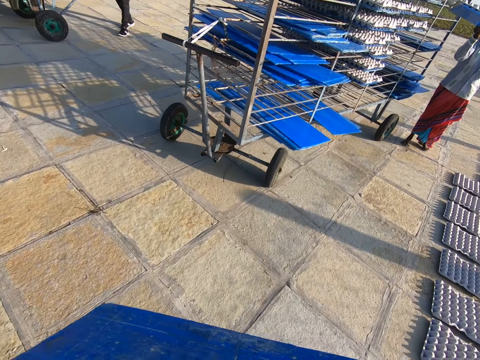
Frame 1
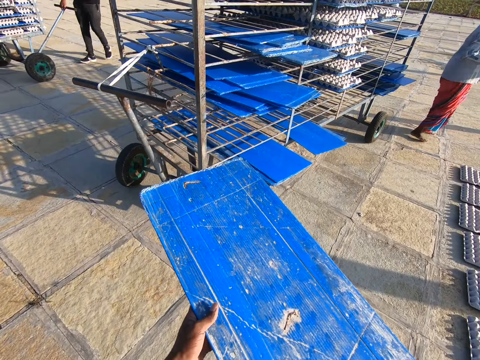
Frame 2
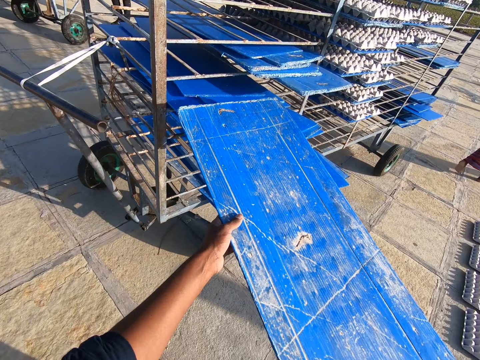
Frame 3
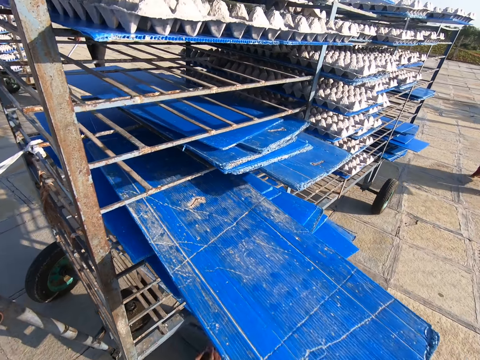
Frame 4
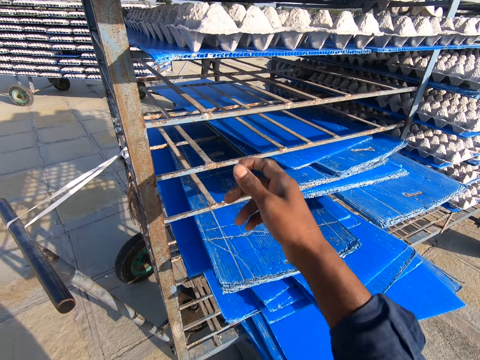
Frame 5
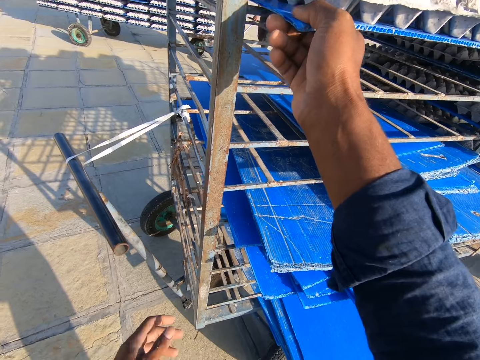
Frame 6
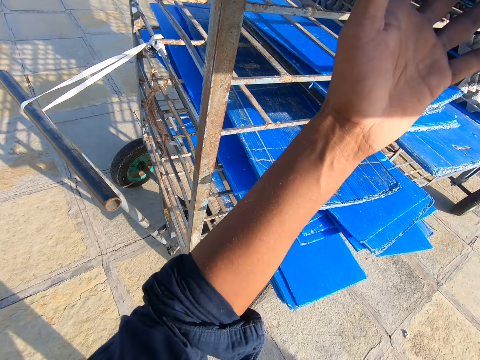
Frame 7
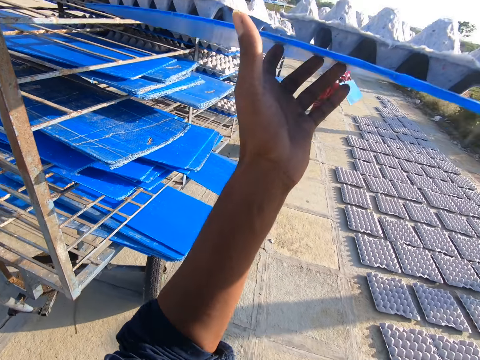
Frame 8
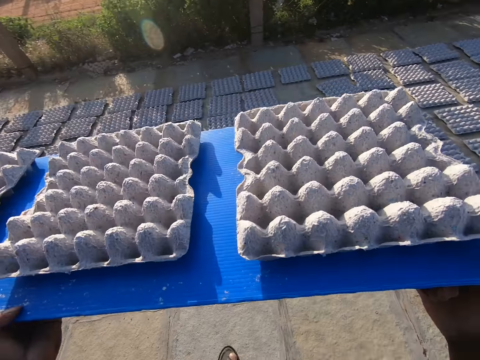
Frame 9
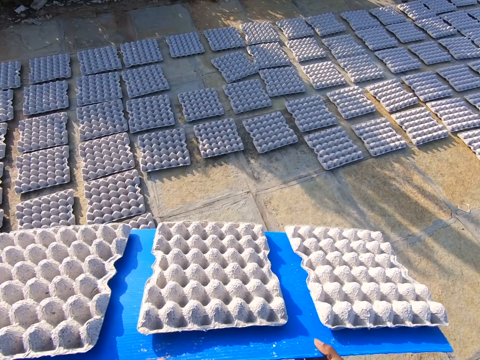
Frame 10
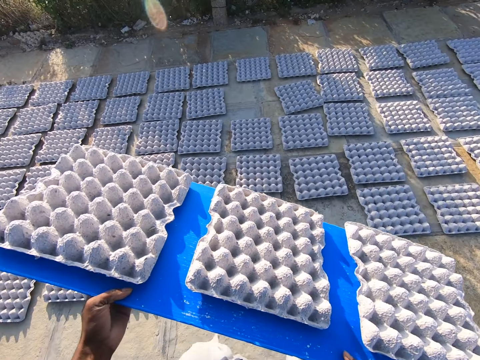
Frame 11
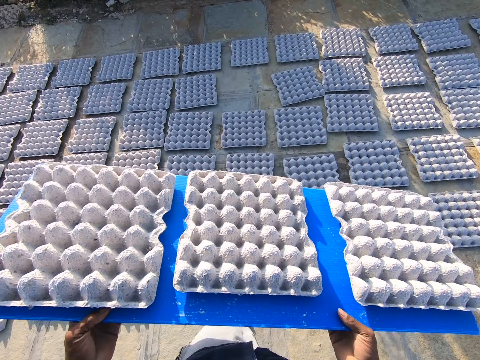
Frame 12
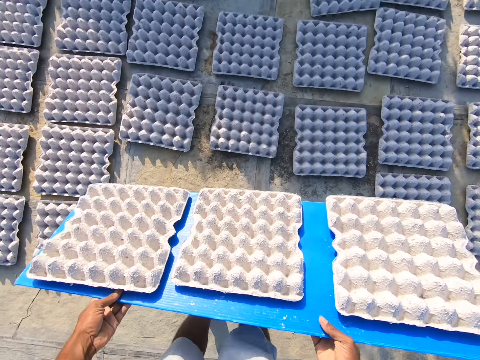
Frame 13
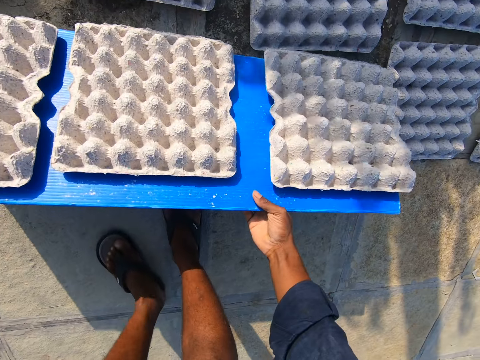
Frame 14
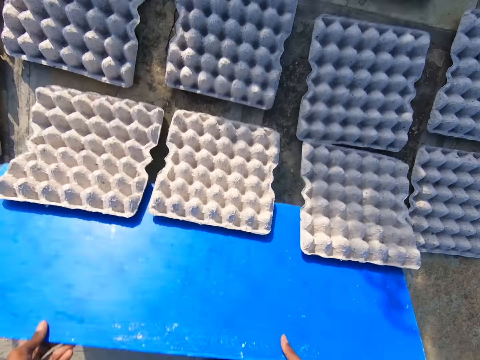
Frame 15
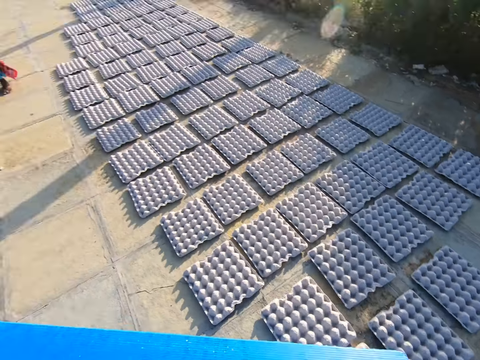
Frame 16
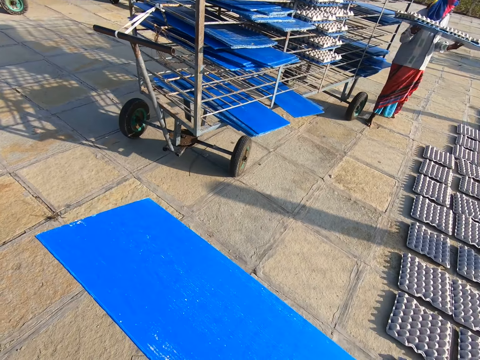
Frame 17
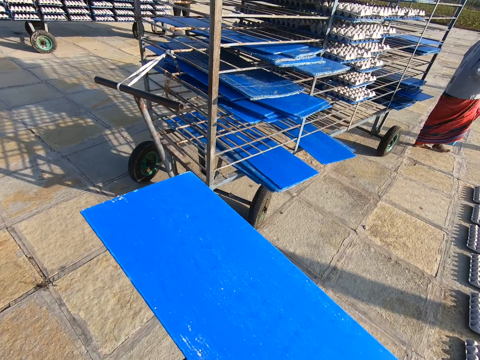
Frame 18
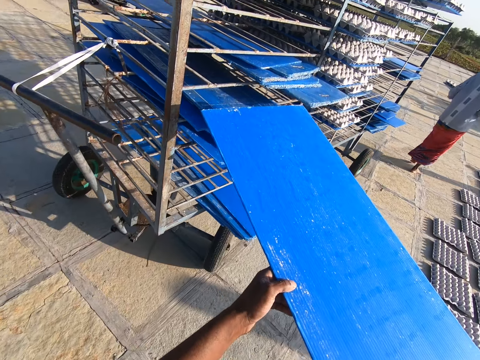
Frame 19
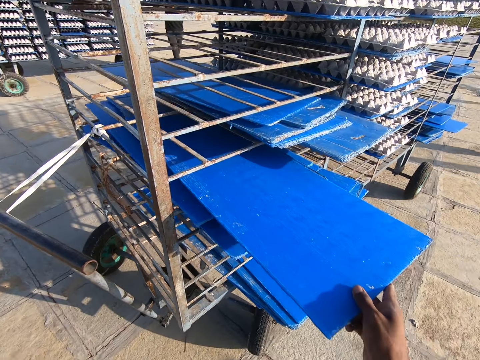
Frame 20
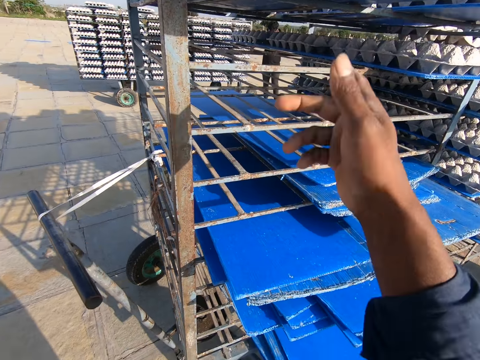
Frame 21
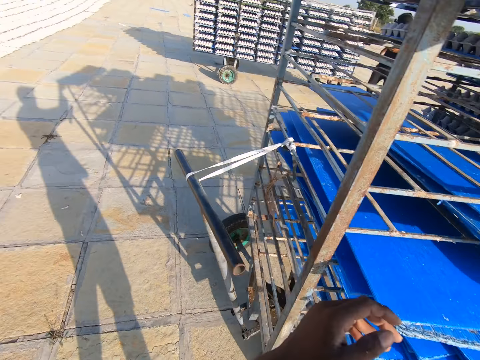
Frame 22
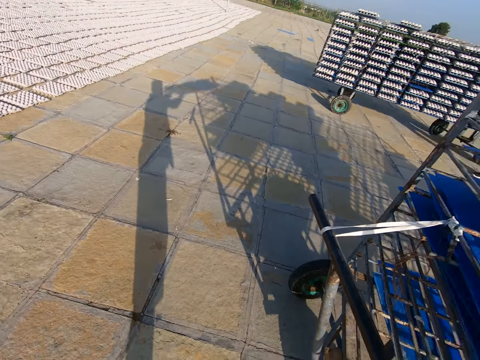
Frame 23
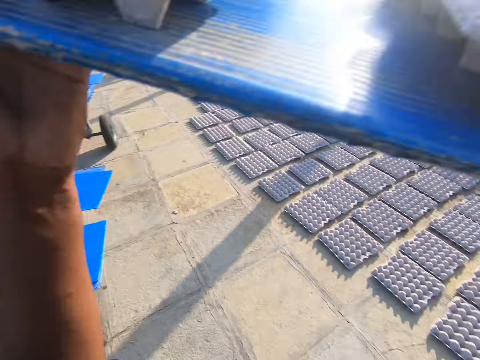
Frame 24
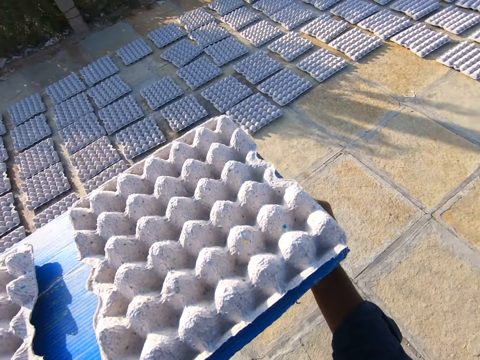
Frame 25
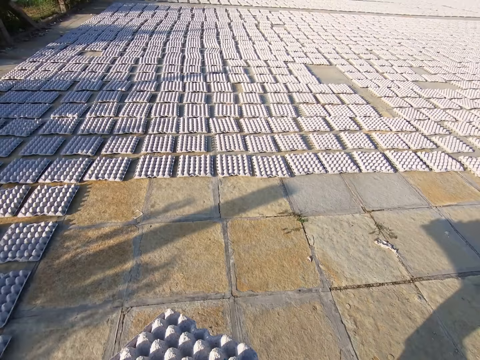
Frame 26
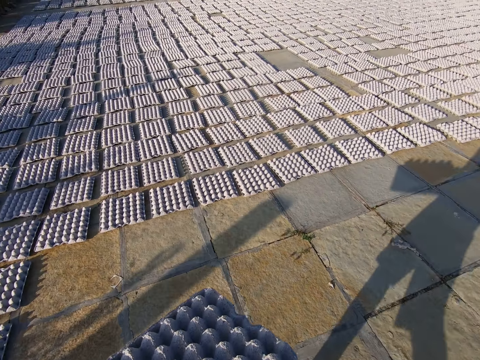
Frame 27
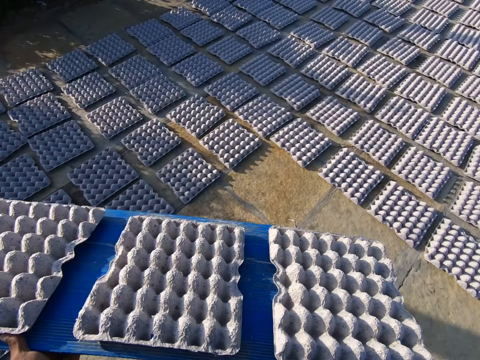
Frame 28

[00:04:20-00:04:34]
A man pulls the rack with his left hand. The camera wearer carries the board to the trolley. Another man carries a plastic tray or board with some egg trays or crates on it from the rack or trolley with both hands. The camera wearer keeps the plastic tray on the rack with both hands. He drags the plastic tray with his right hand. He carries the plastic tray with some egg trays on it from the rack with both hands. He drops the egg trays on the plastic tray on the floor with both hands. The other man carries the crates board from the trolley. The camera wearer carries the crates carrier board to the trolley. He keeps the plastic tray on the rack with both hands. He drags the plastic tray with his right hand. He carries the plastic tray with some egg trays on it from the rack with both hands.

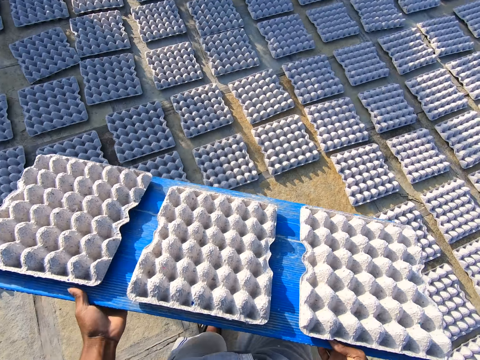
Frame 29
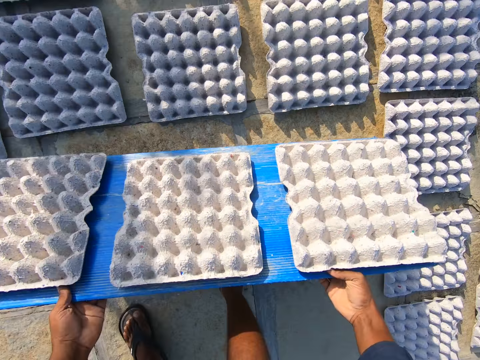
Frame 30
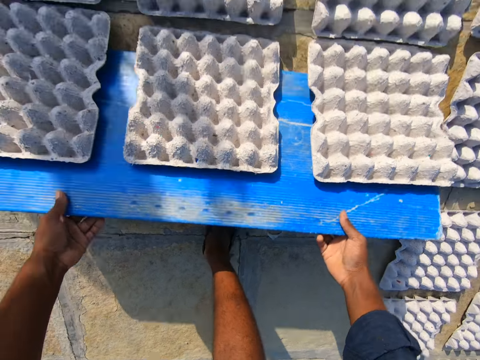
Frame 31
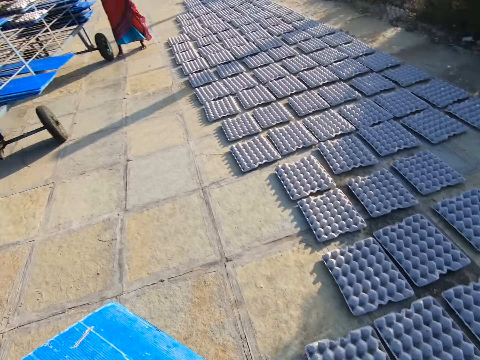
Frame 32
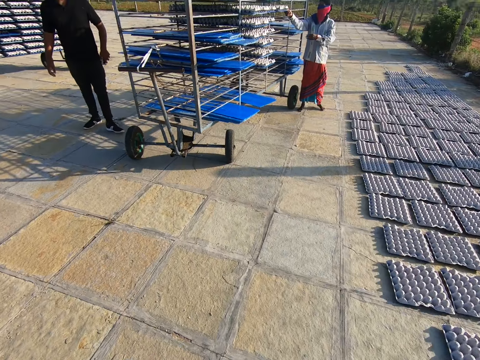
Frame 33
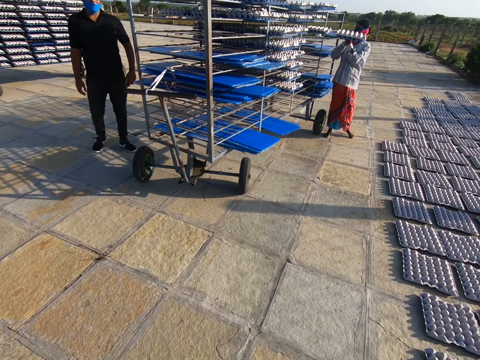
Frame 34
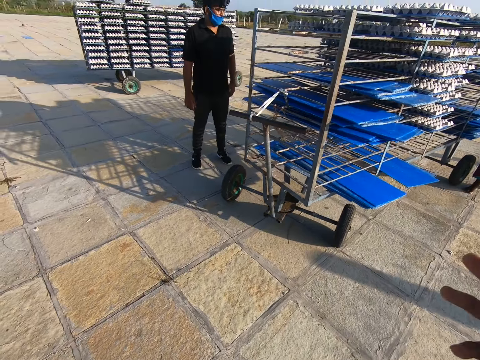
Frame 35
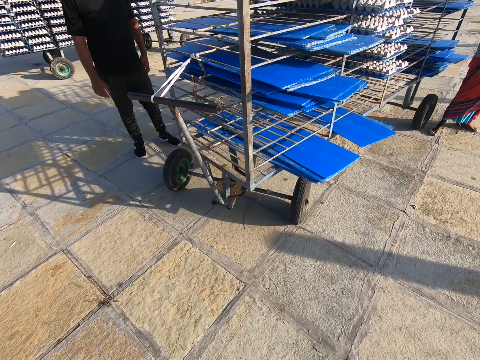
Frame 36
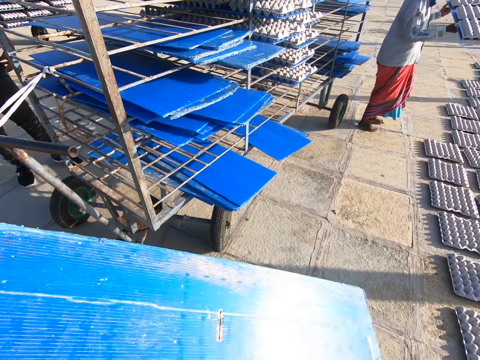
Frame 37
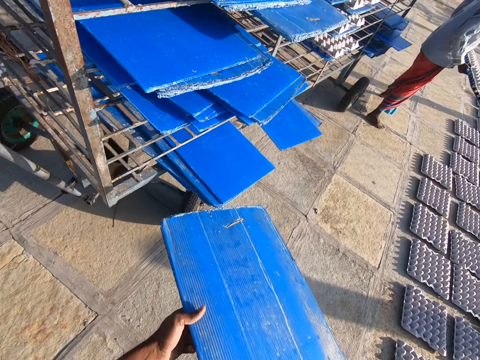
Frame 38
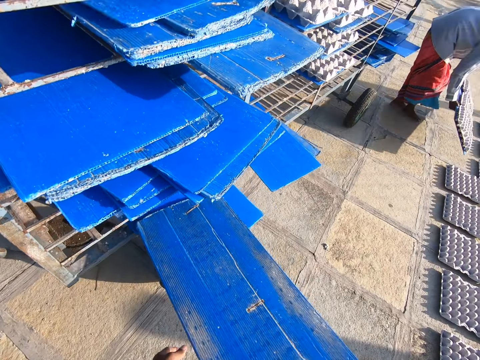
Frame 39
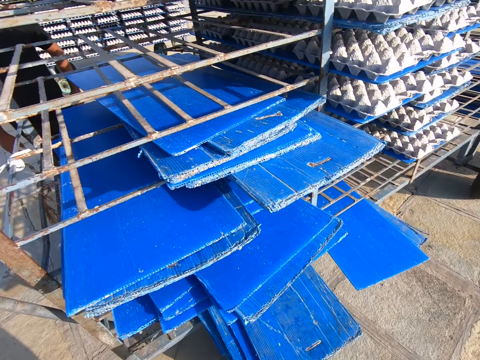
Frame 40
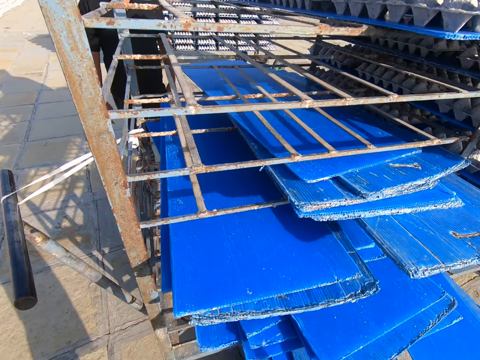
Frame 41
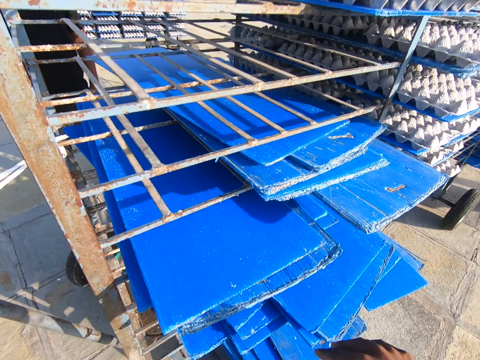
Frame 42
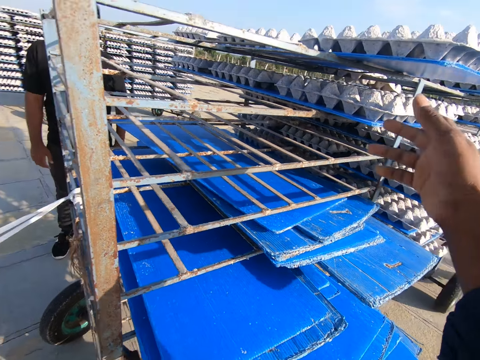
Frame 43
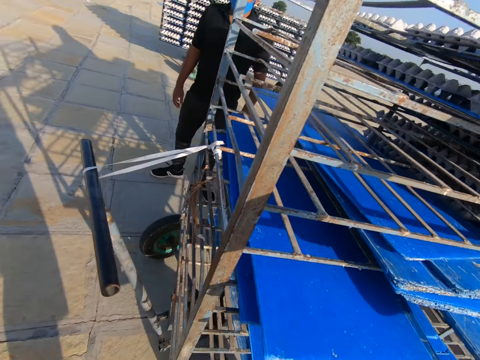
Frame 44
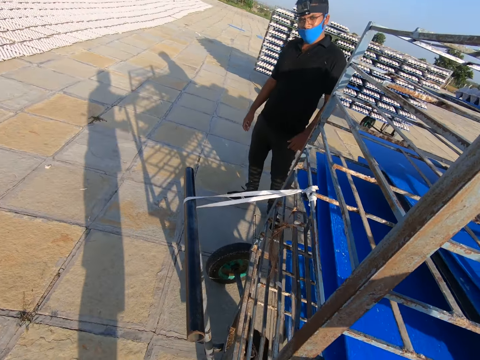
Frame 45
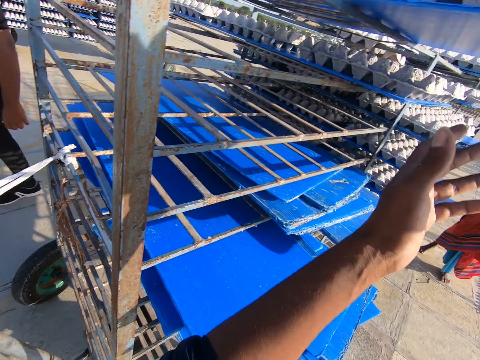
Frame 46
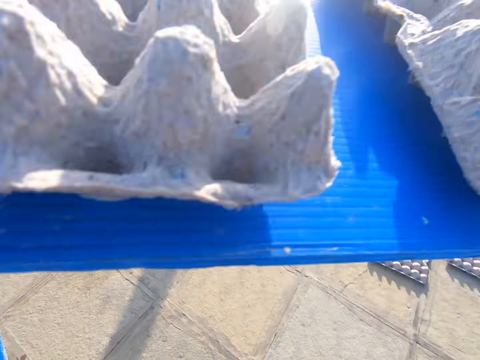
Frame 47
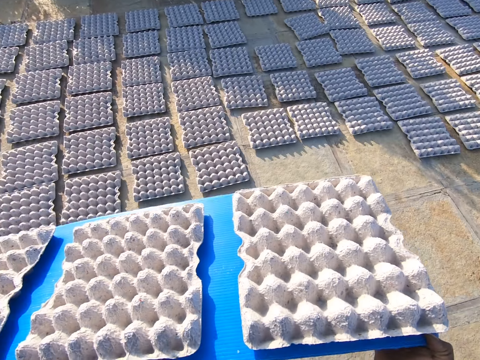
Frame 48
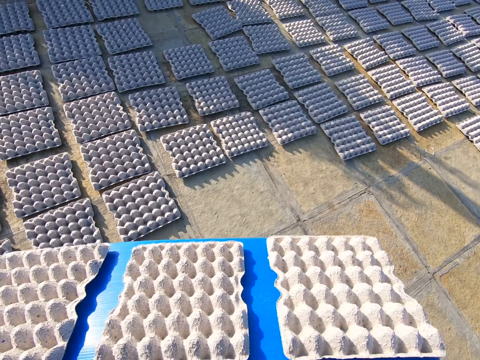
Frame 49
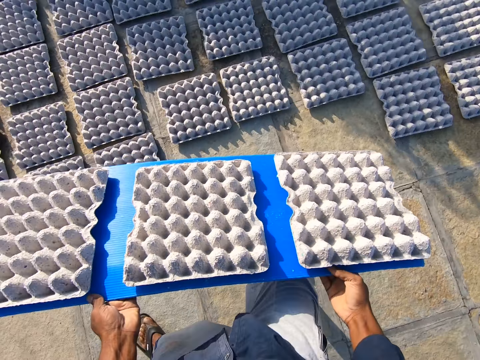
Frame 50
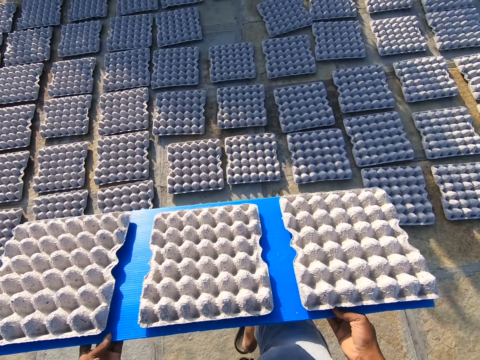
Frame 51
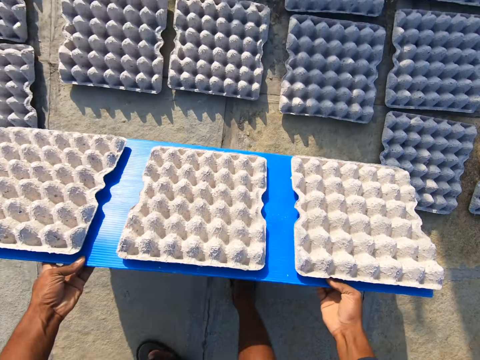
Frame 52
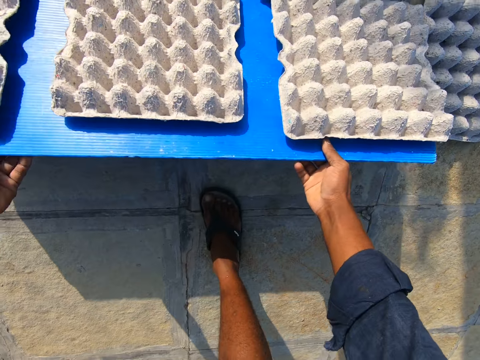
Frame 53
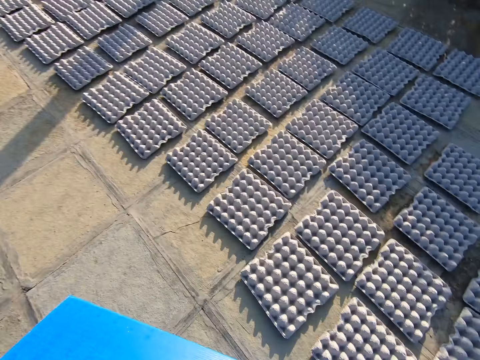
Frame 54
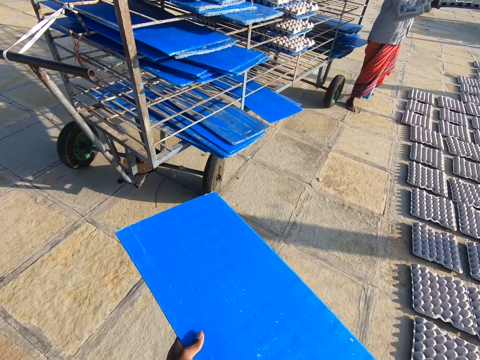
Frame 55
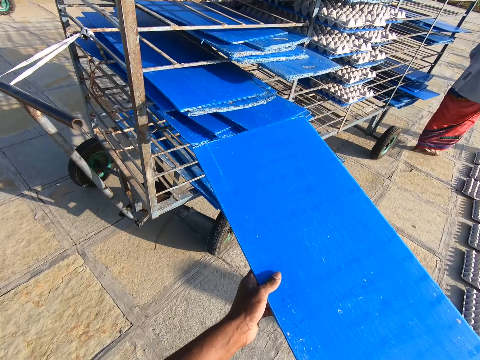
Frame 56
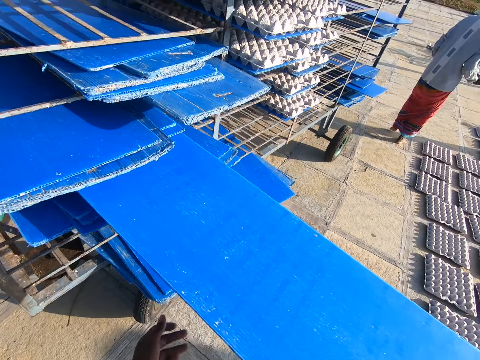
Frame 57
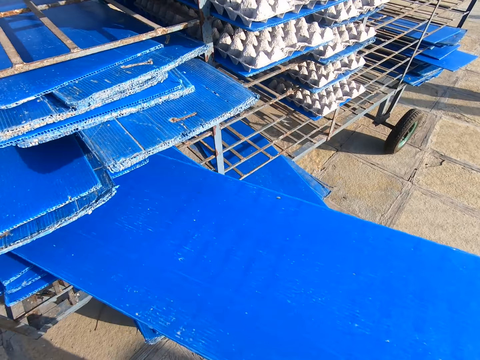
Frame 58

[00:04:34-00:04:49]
The camera wearer drops the egg trays from the board on the plastic tray on the floor with both hands. He converses with a man on his way back to the trolley. Another man carries a plastic tray with some egg trays on it from the rack with both hands. The first man stands beside the trolley on the ground. A third man carries a board of crates from the trolley. The camera wearer keeps the plastic tray on the rack with both hands and drops the board in the trolley. The second man drops the egg trays on the plastic tray on the floor with both hands. The camera wearer converses with the first man. He carries a plastic tray with some egg trays on it from the rack with both hands. He walks around, lays egg crates on the ground with the tray in his hands. A woman carries a tray in her hands. The camera wearer turns around and walks around. He places the tray in his hands on the shelf.
